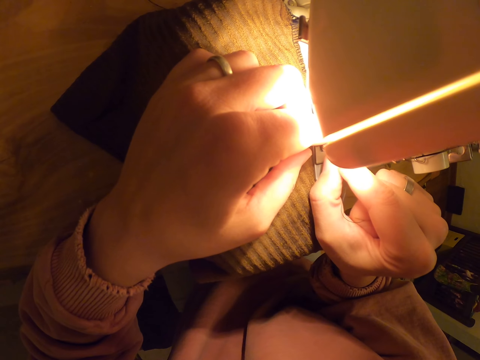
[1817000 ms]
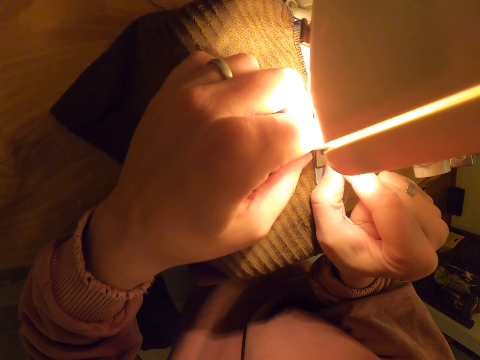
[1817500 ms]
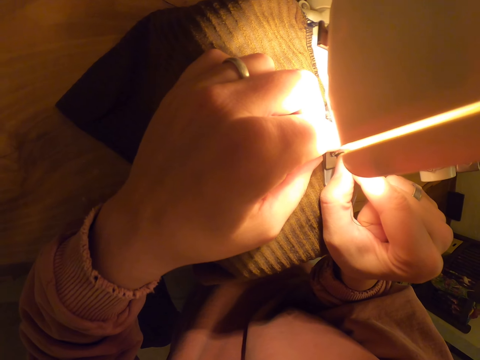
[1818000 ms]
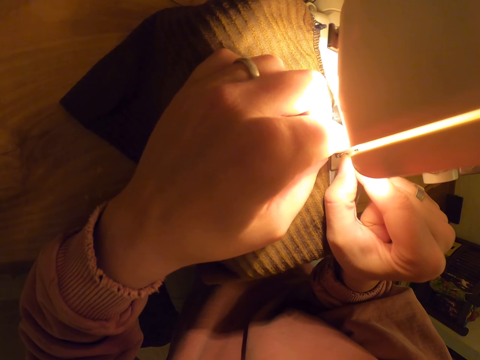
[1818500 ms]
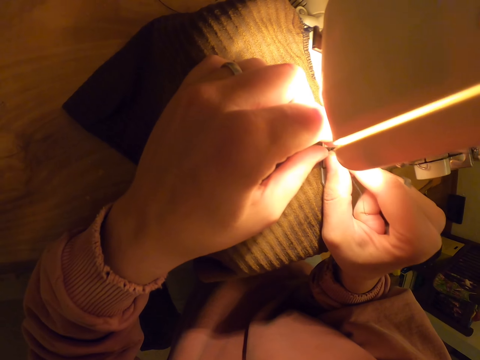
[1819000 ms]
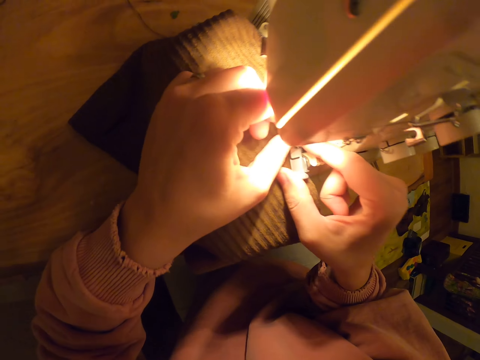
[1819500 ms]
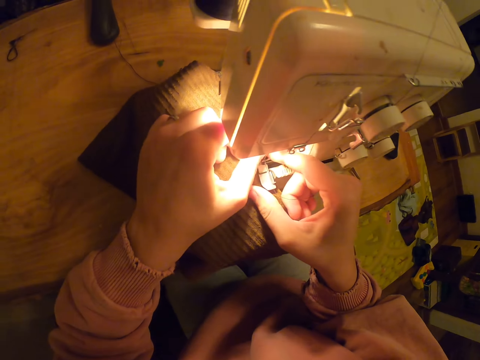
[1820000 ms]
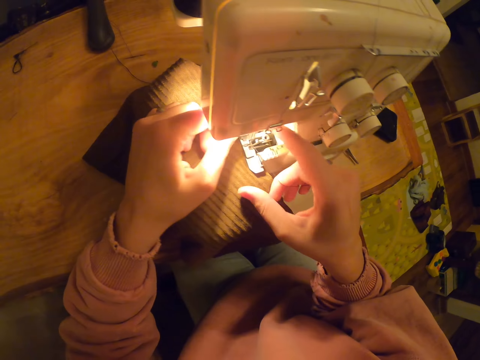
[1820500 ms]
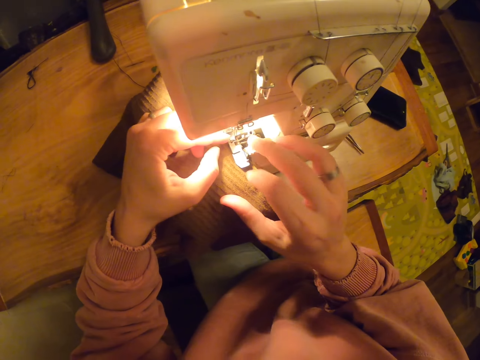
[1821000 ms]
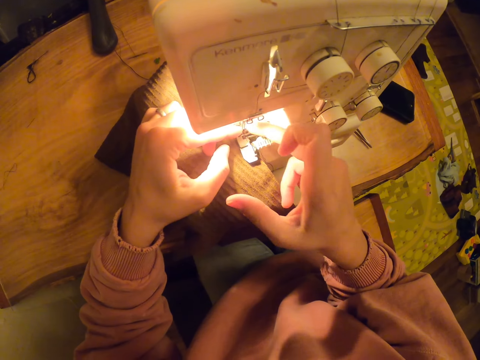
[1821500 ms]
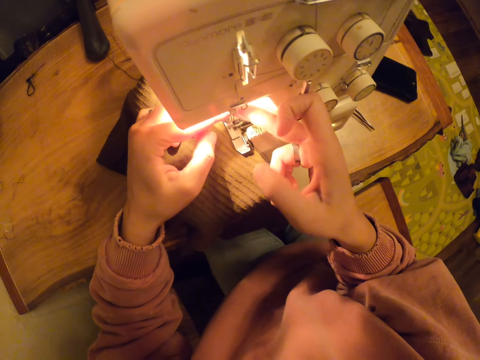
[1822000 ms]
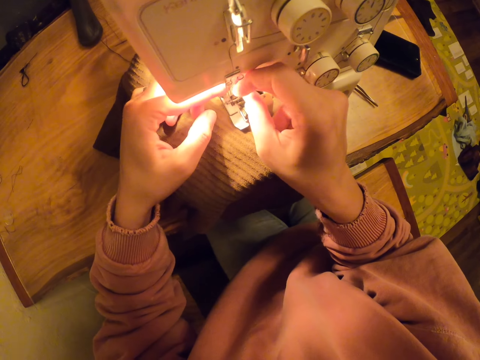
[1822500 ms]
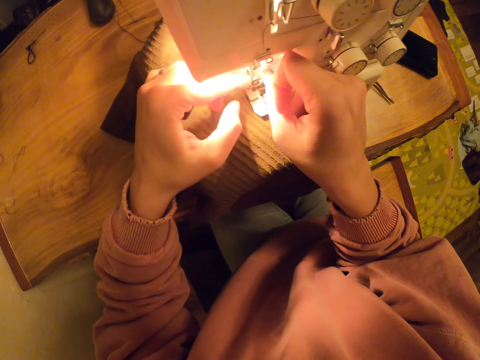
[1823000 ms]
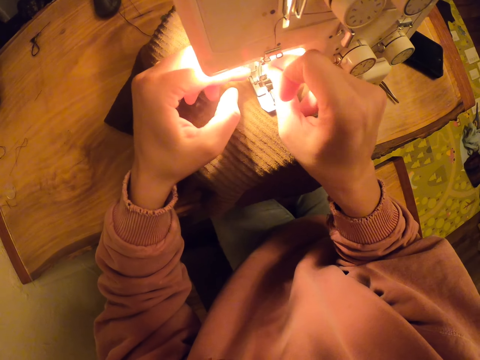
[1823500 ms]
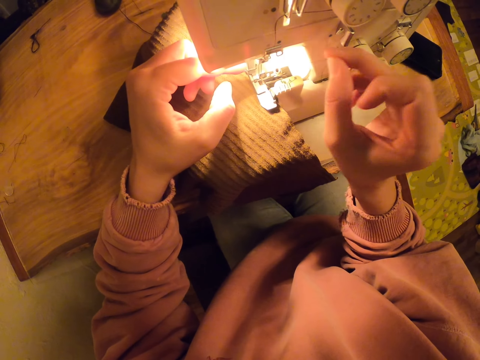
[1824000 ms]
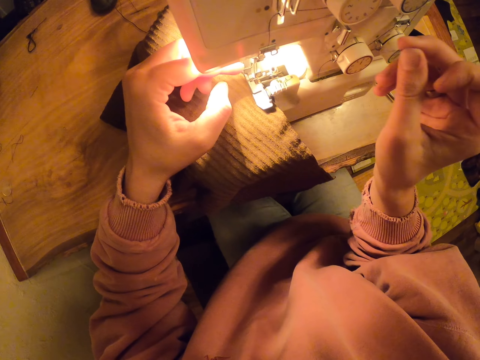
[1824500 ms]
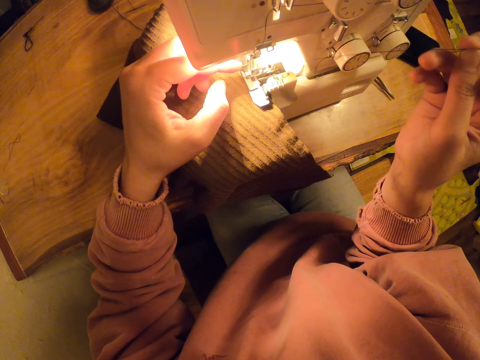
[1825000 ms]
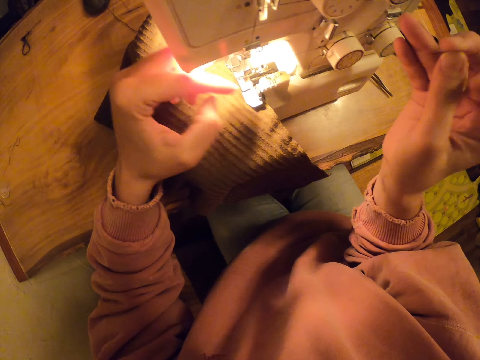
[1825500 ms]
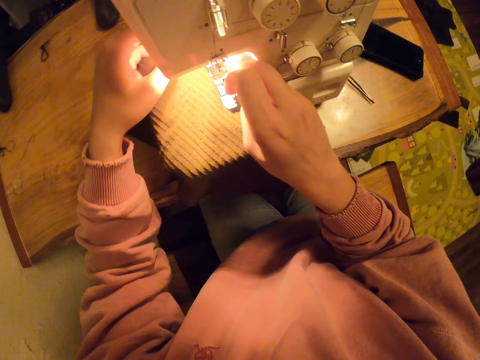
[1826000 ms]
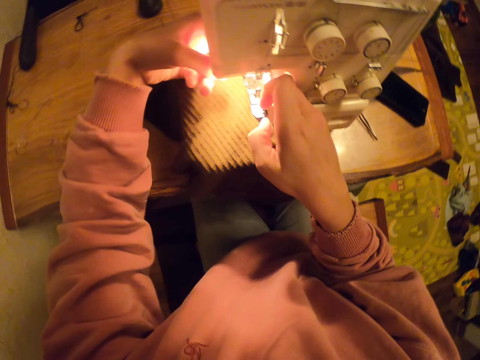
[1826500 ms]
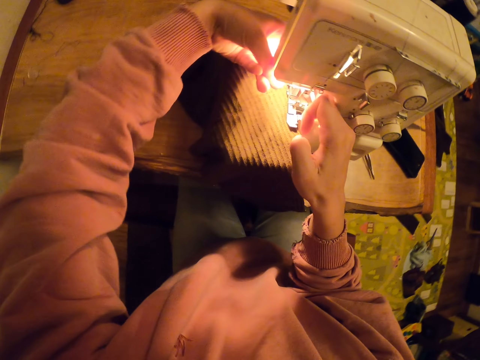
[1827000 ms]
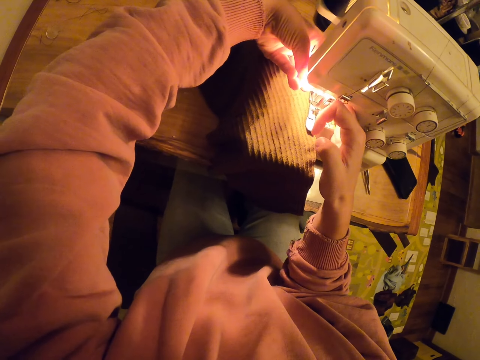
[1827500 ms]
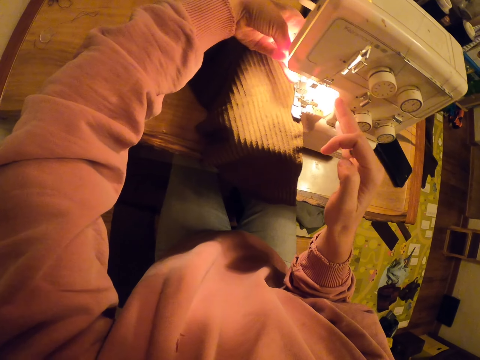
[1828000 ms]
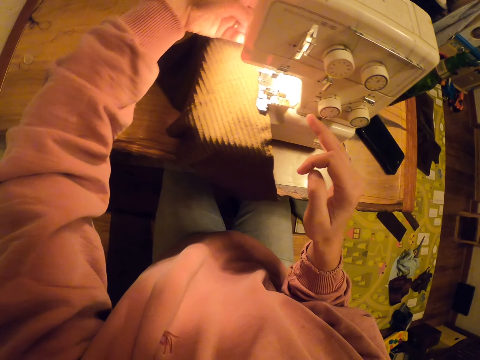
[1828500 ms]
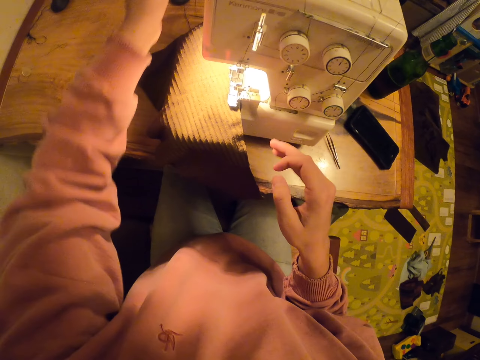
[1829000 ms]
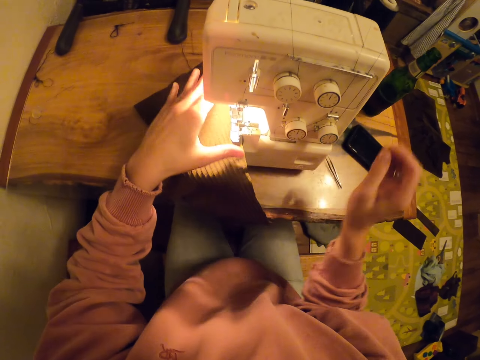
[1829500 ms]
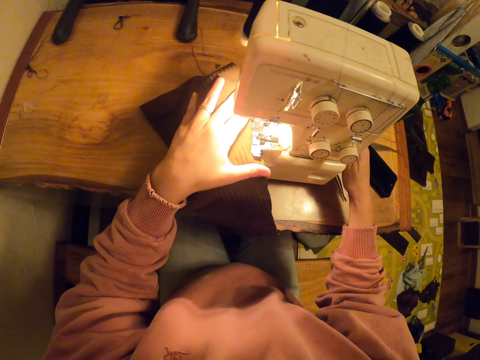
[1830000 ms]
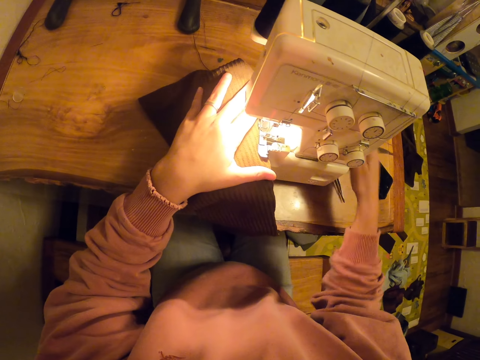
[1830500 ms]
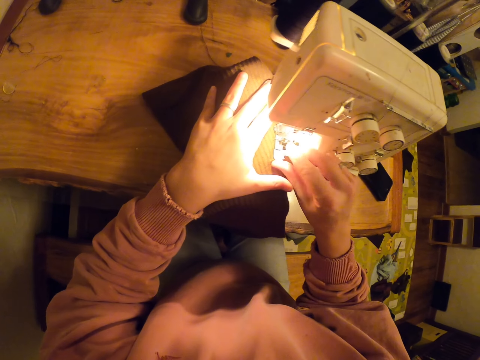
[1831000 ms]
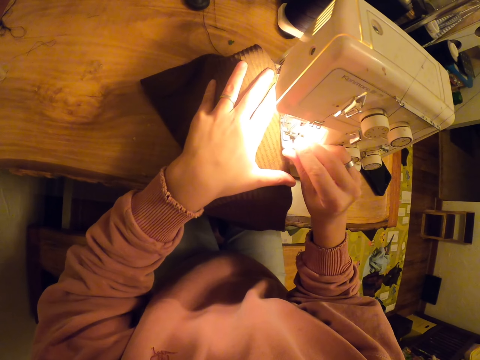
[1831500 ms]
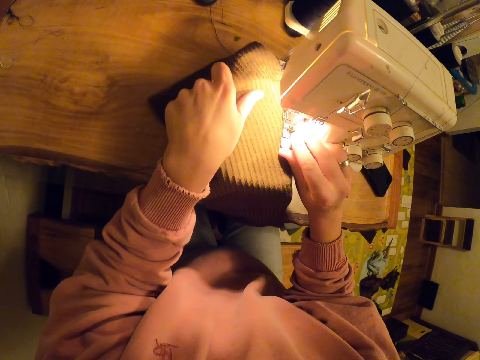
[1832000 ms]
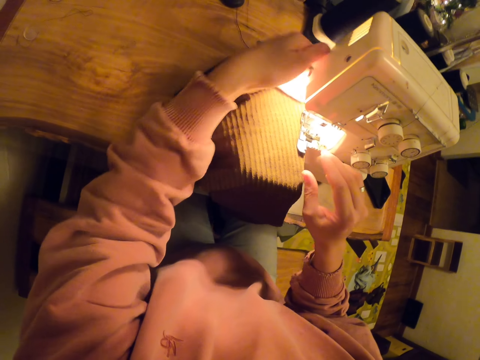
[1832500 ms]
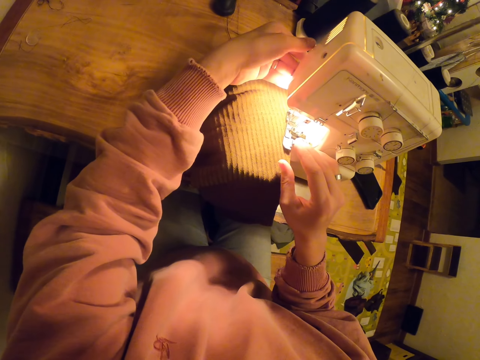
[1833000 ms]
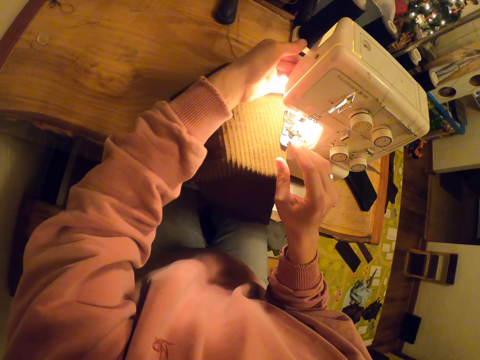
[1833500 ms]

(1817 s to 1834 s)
The camera wearer adjusts the thread. They pull the thread. They adjust the sewing machine.

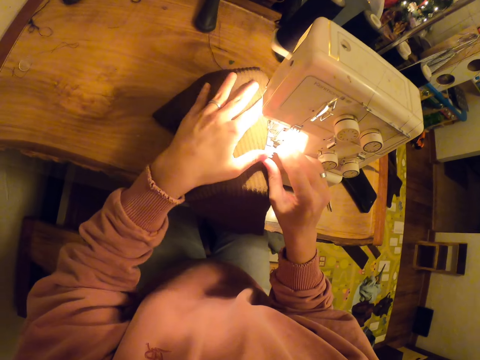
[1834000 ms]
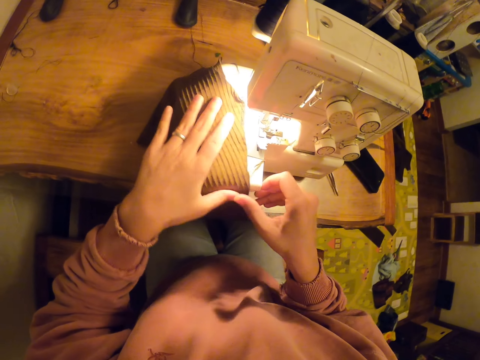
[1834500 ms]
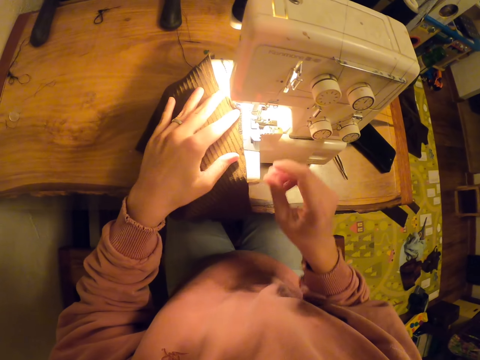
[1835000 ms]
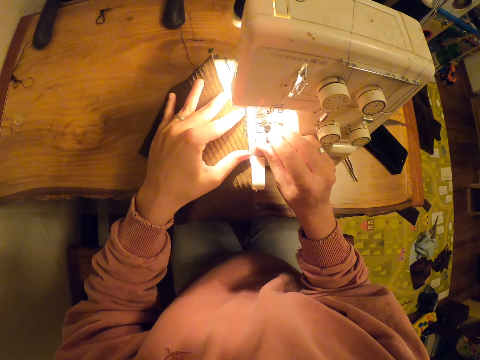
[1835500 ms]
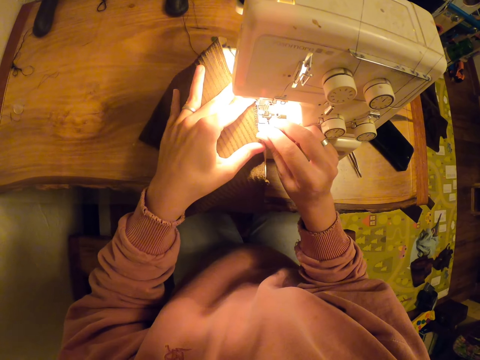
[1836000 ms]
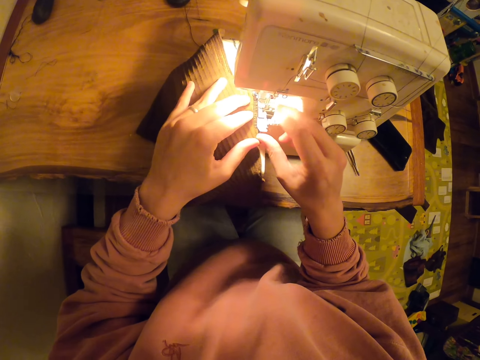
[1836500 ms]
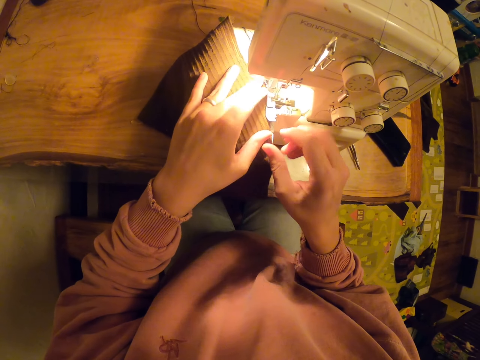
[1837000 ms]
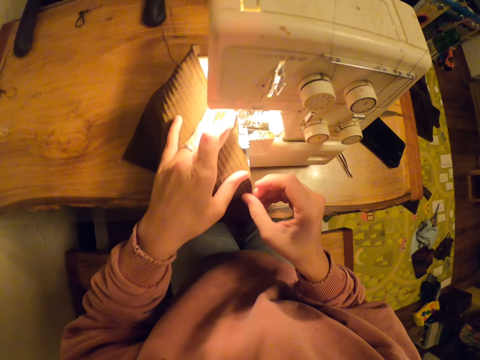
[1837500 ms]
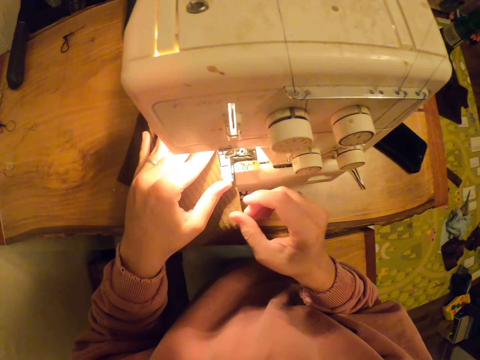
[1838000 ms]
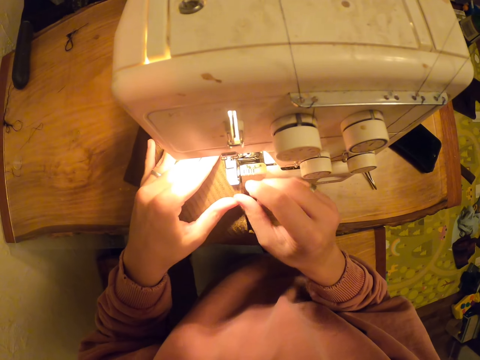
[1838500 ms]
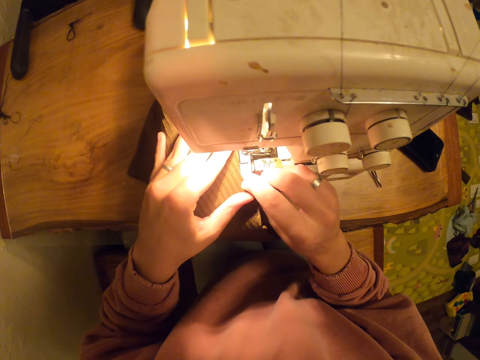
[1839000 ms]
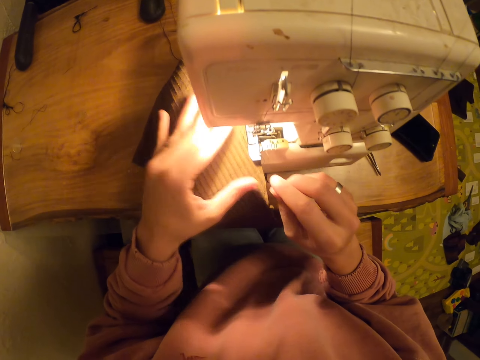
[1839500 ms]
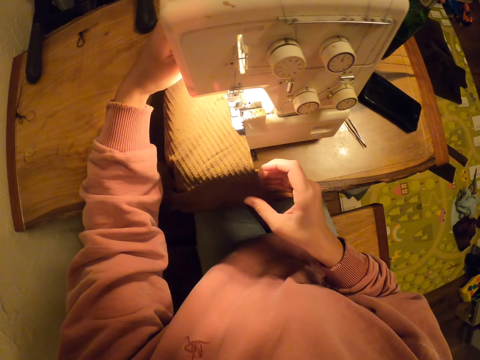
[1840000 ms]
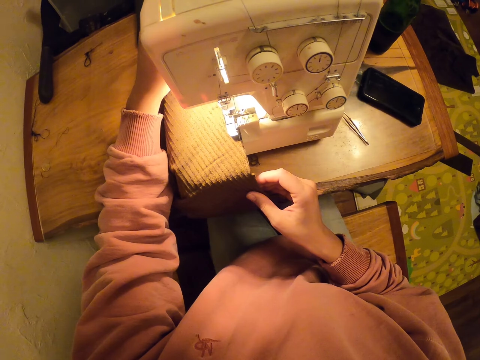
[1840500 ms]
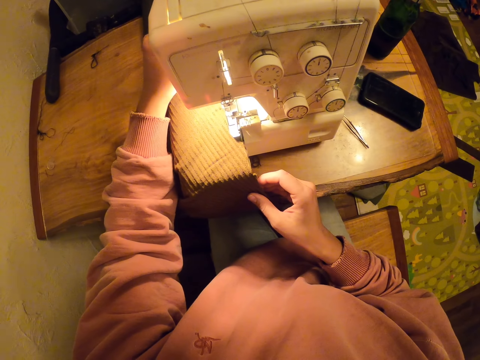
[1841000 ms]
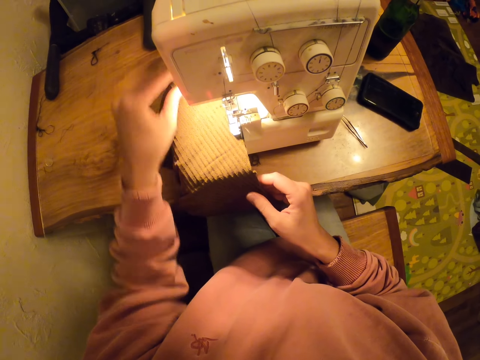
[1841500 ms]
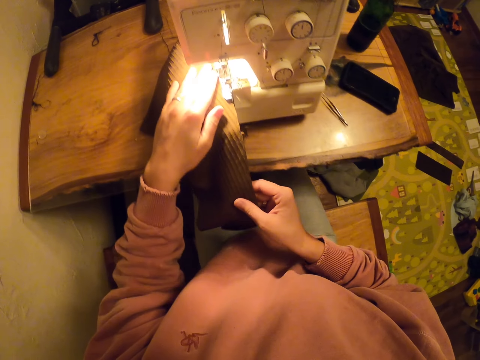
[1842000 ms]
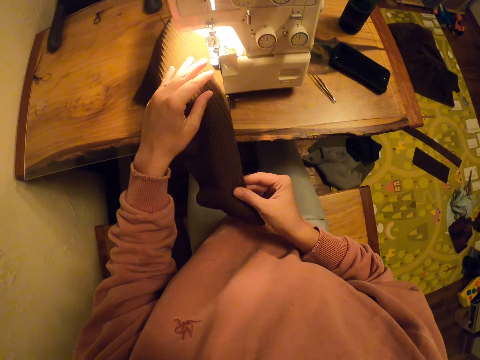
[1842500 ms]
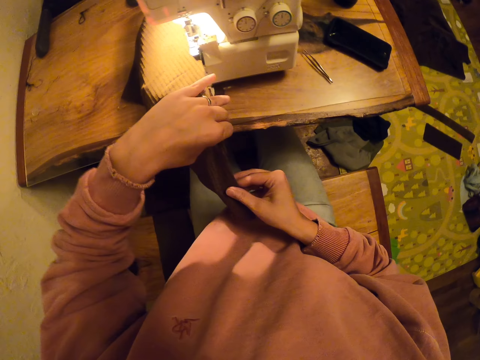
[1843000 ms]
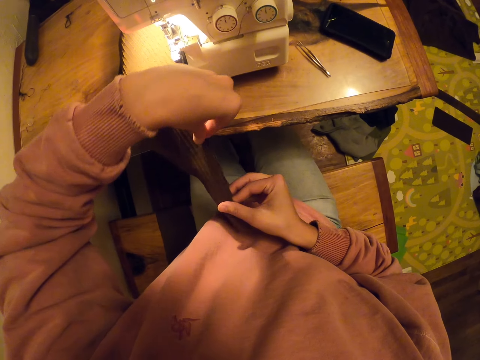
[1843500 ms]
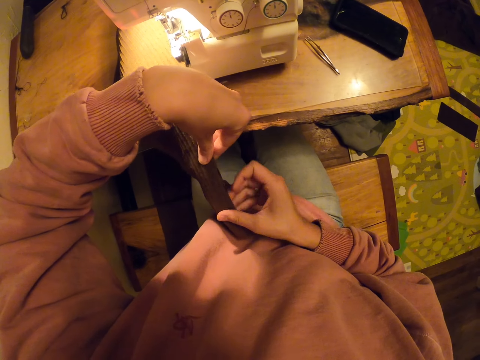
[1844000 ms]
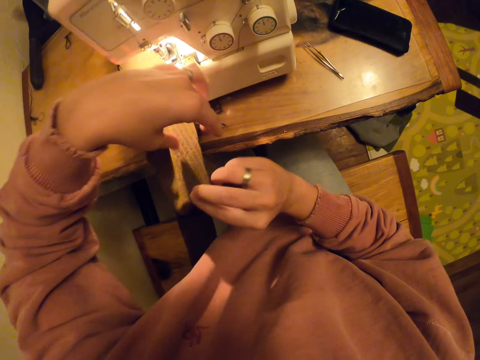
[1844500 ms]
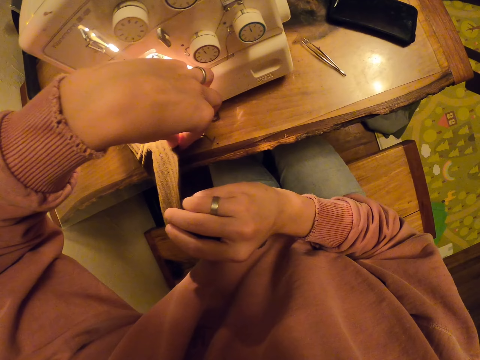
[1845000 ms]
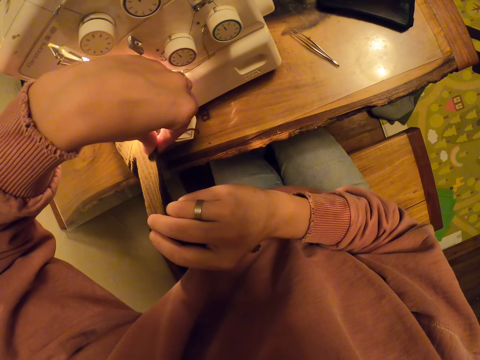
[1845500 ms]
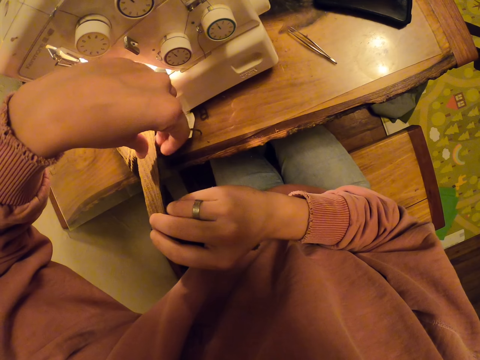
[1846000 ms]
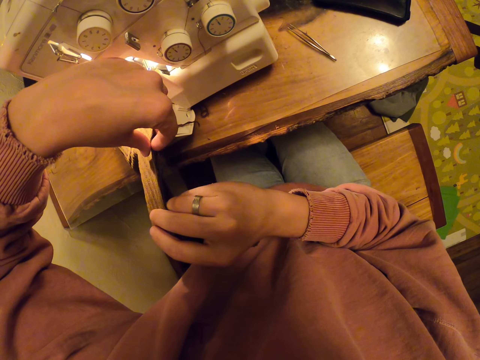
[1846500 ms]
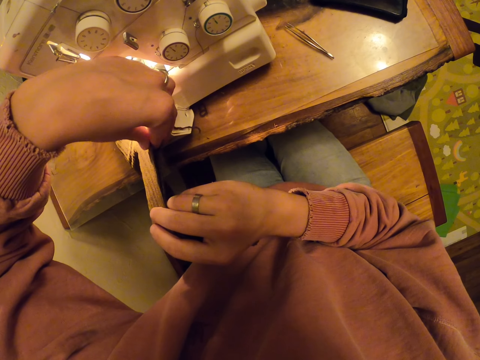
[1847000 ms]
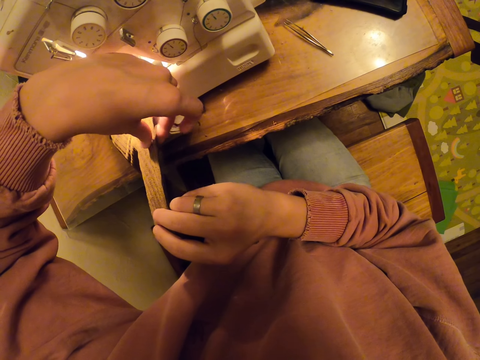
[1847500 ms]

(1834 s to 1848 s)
The camera wearer adjusts the fabric.
